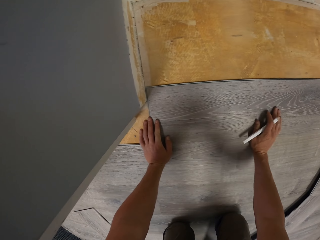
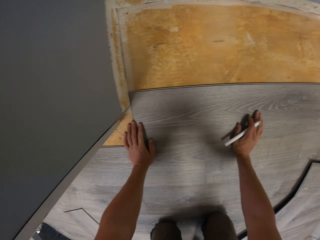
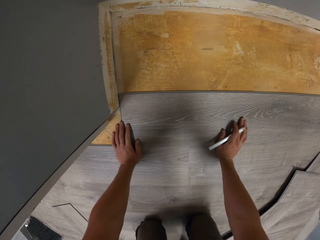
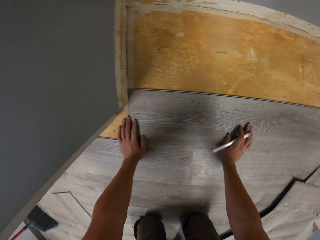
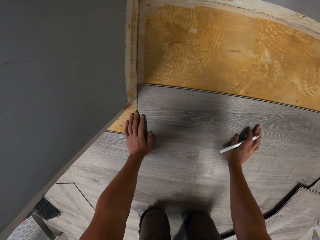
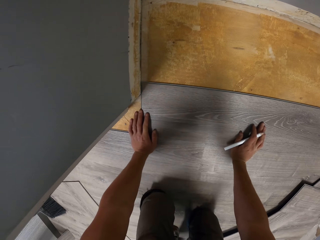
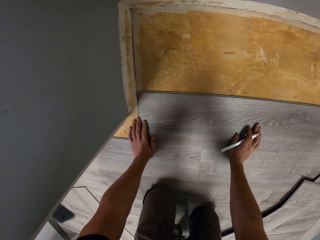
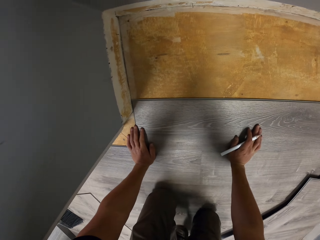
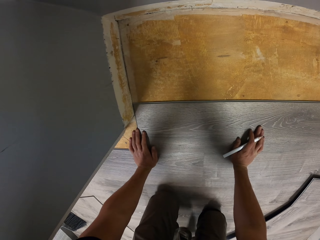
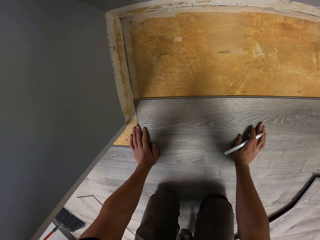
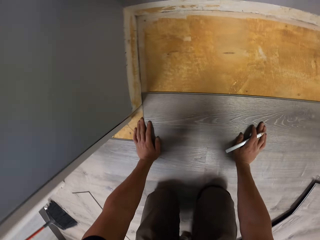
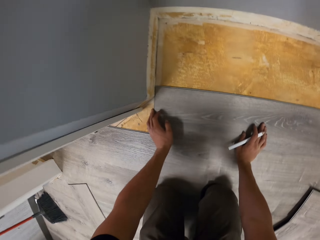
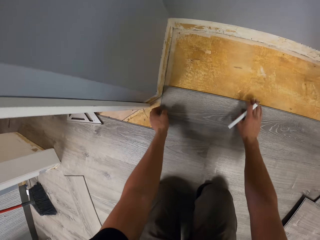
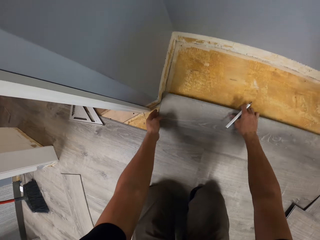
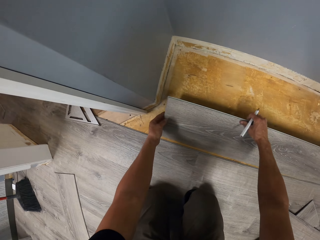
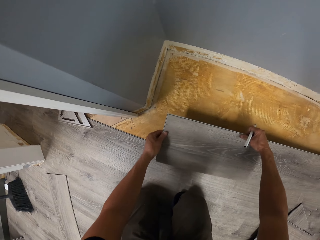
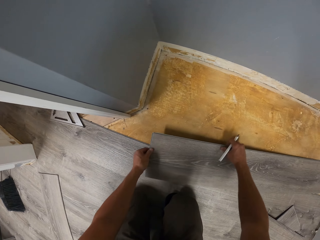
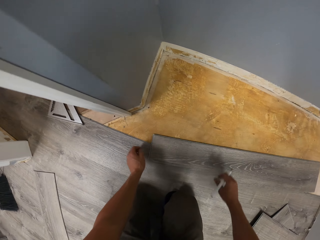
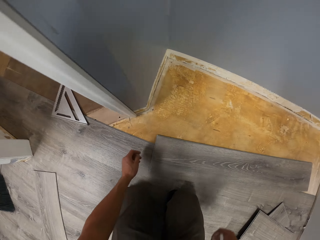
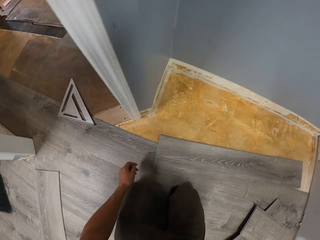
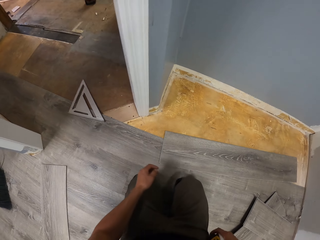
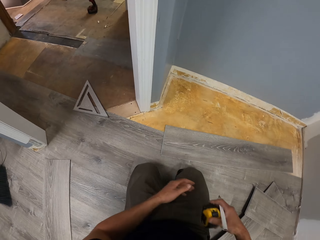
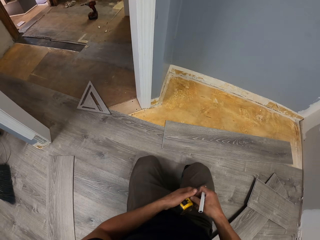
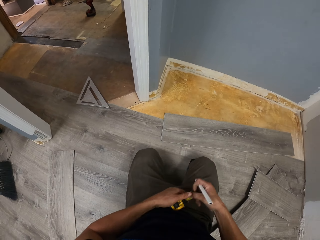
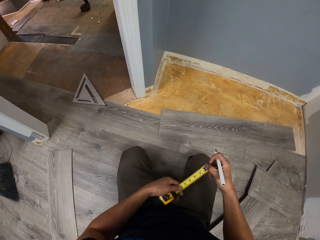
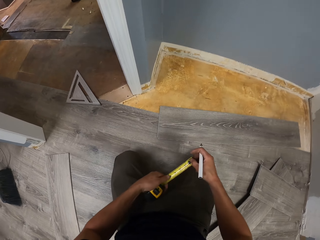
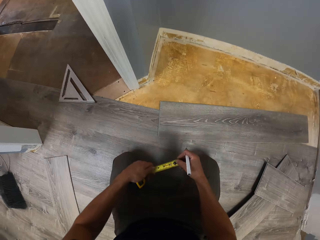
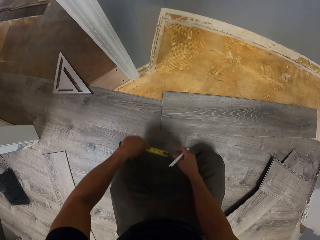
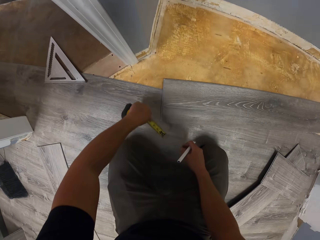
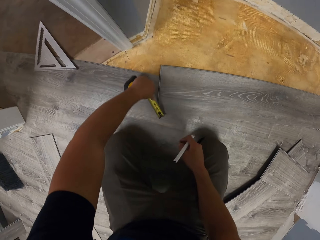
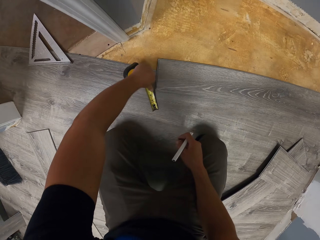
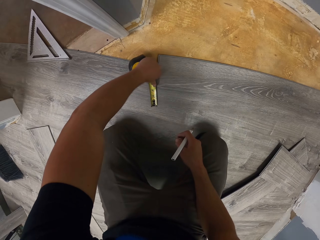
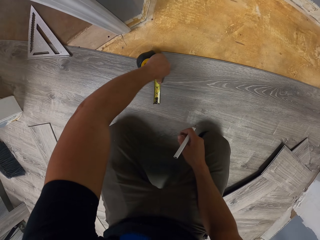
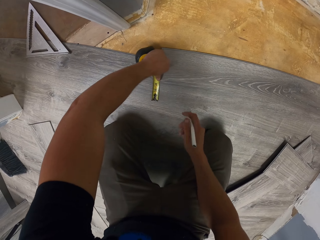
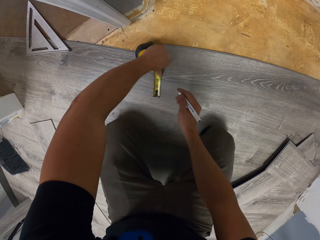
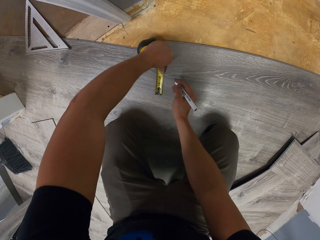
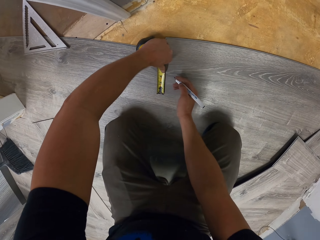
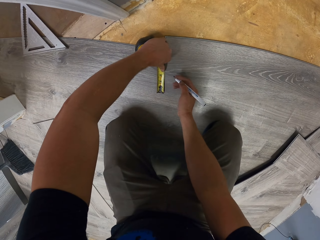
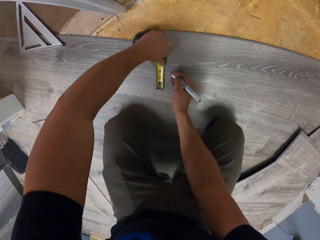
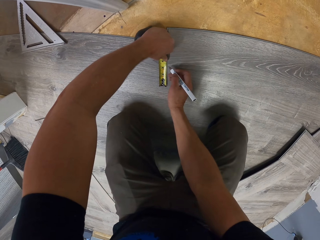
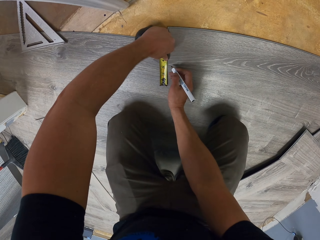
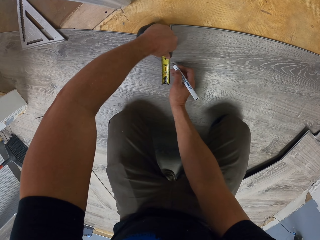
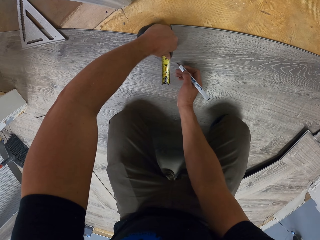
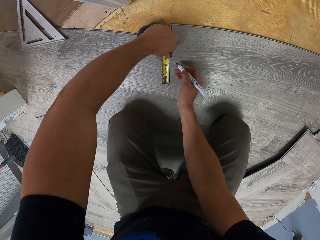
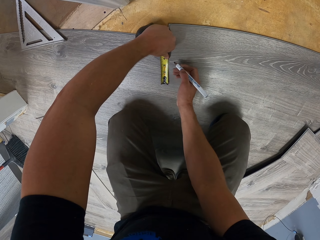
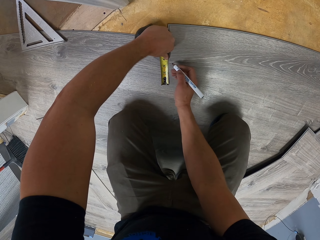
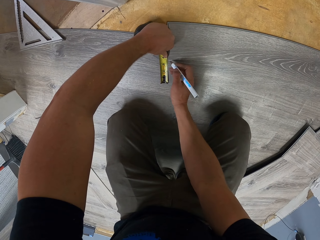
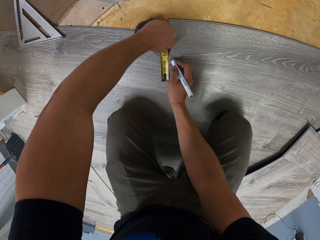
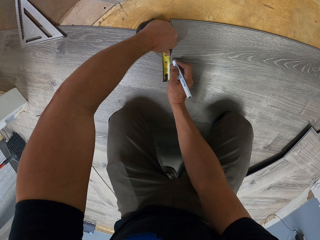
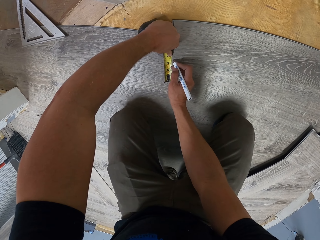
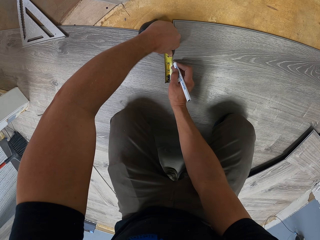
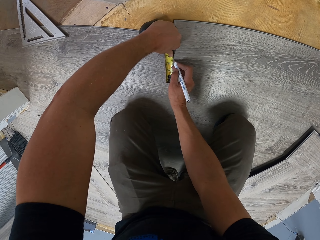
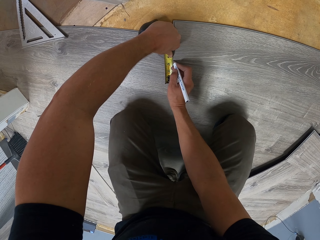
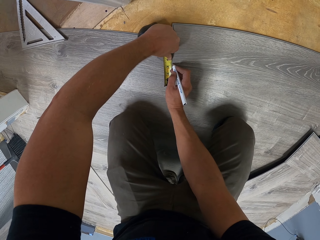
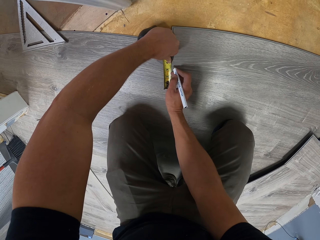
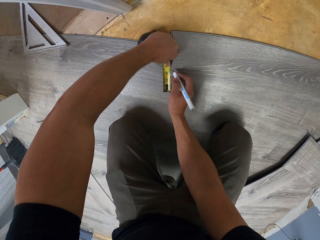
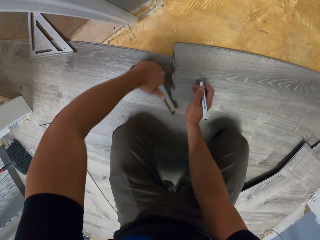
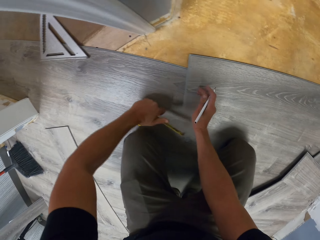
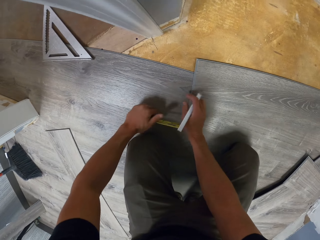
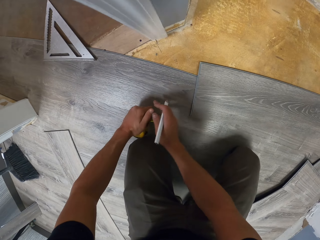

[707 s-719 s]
The camera wearer swings the right hand. They move the knee on the floor. They pick up the tile with both hands. They drop the tile on the floor. They swing the right hand. They pick up the tape measure with the right hand. They move the tape measure to the left hand. They pull the tape measure with the right hand. They swing the left hand. They measure the tile using the tape measure. They put a mark on the tile using a pencil.

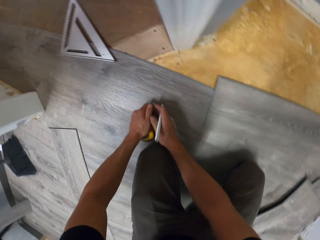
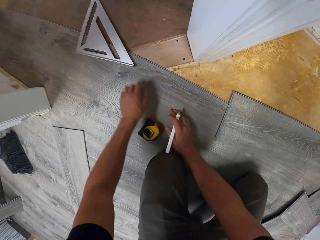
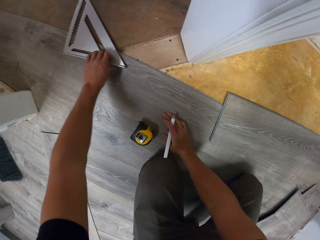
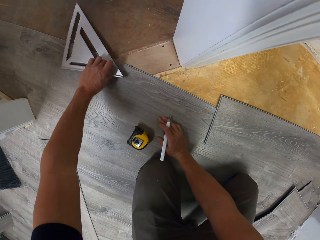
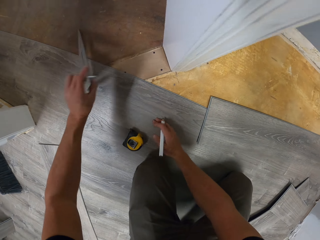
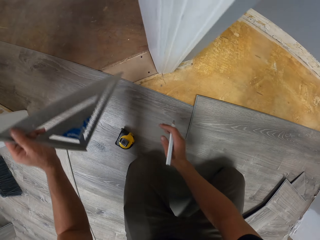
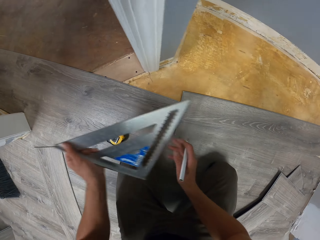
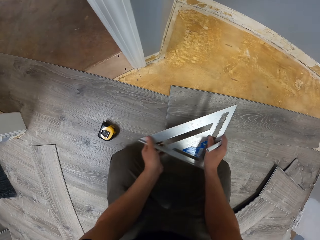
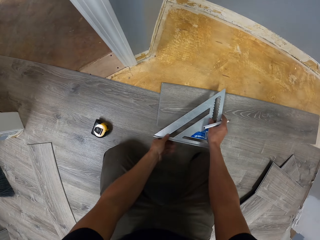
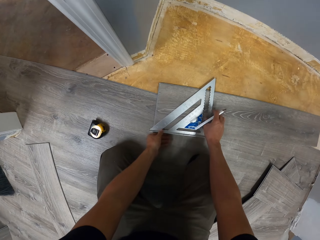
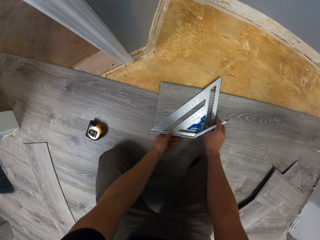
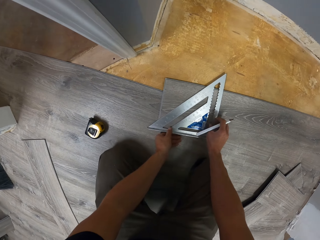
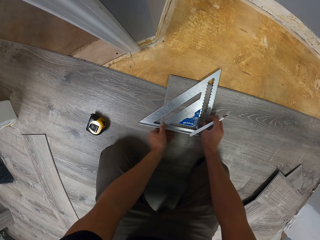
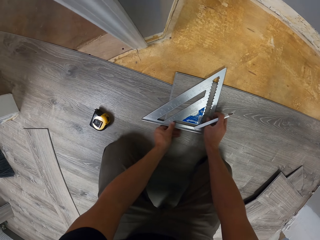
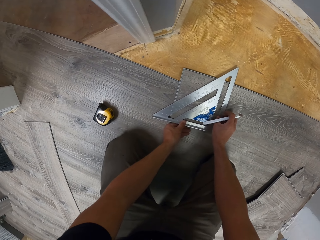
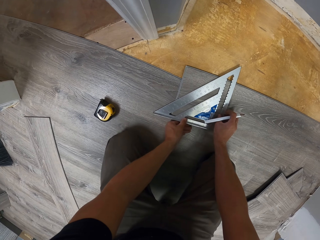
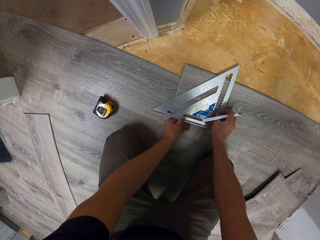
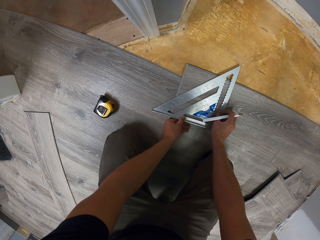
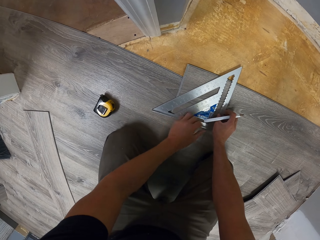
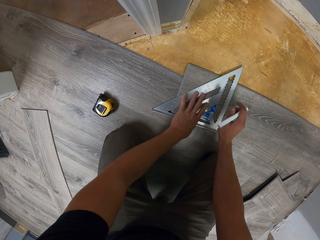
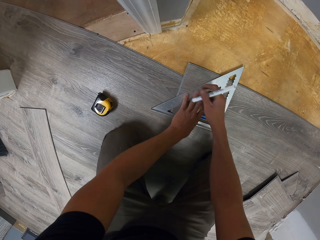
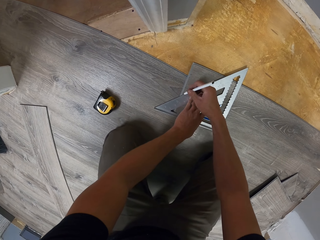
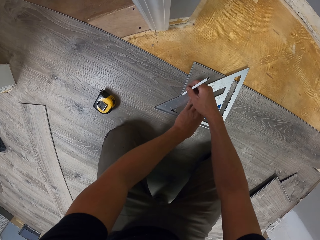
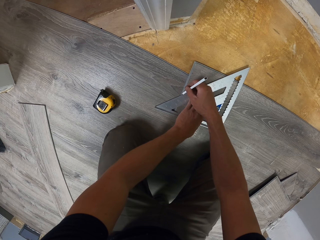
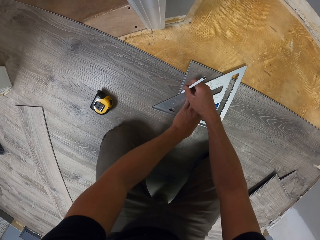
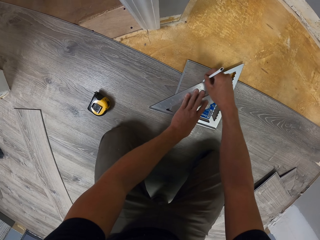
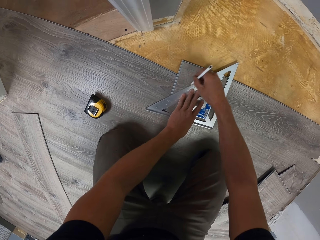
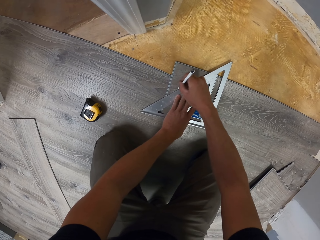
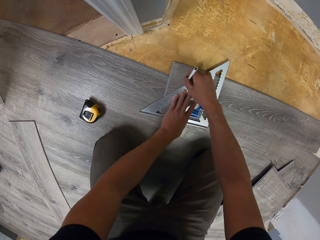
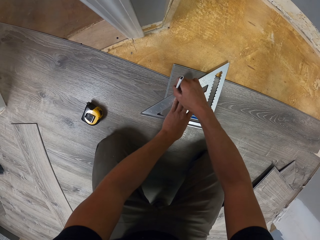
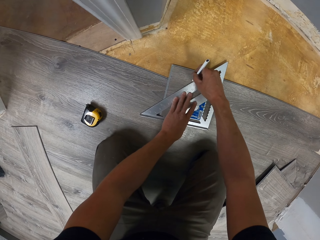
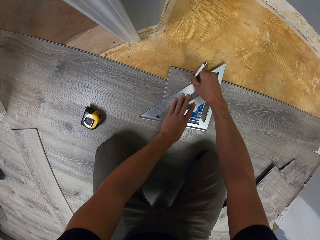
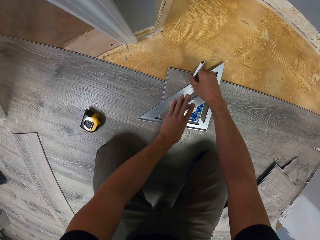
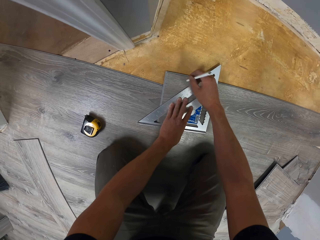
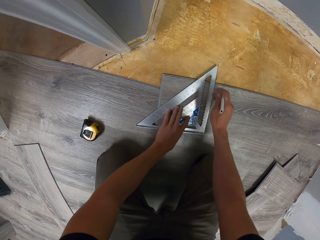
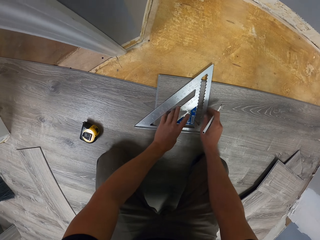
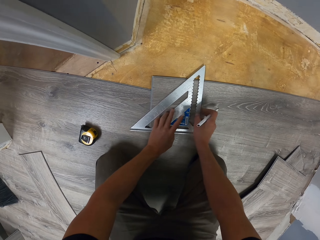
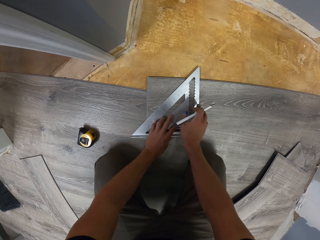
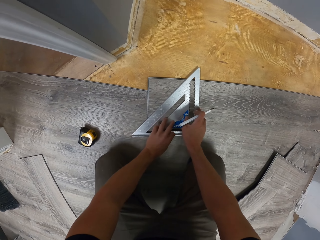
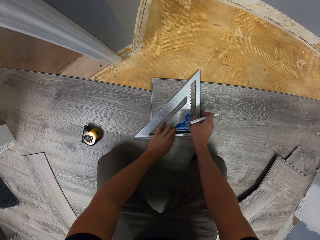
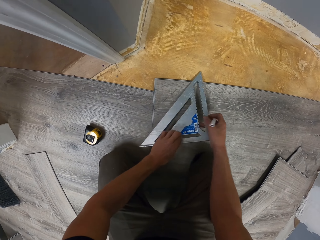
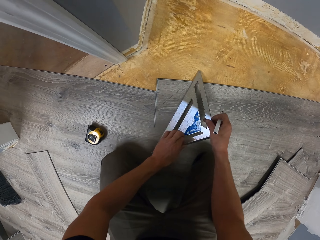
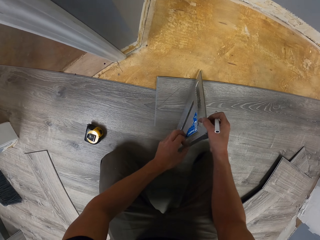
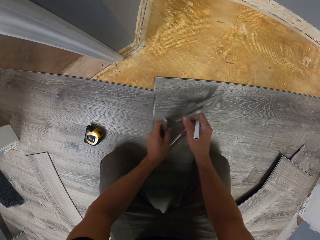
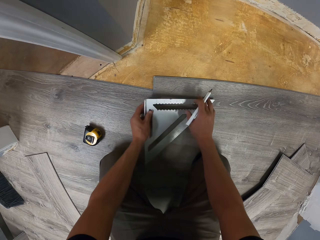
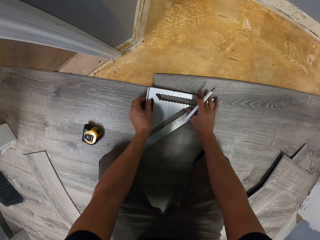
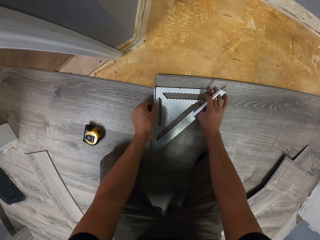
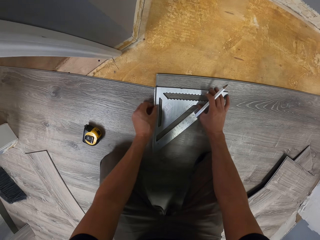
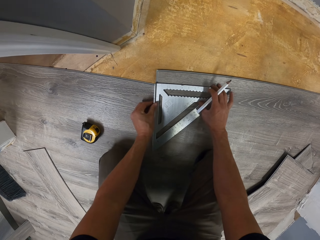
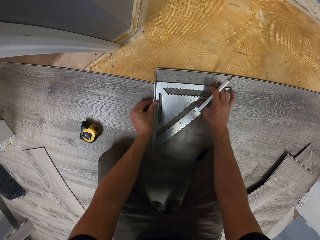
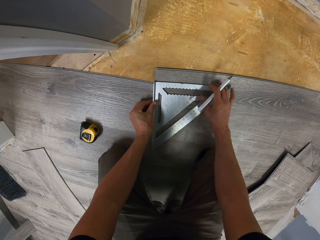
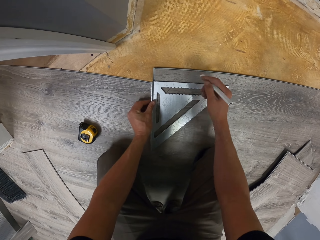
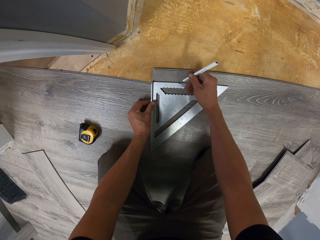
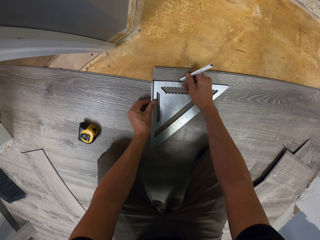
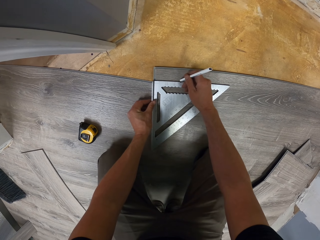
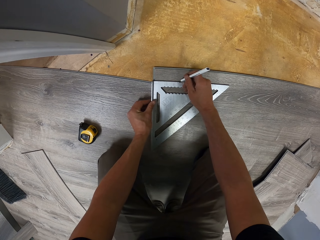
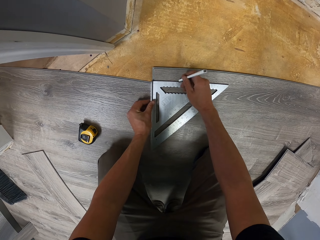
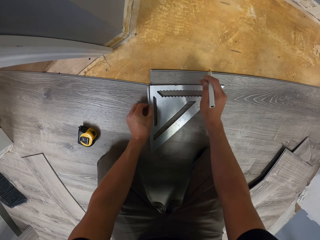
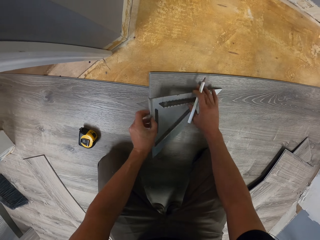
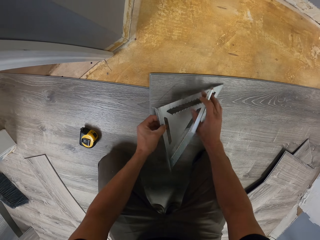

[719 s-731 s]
The camera wearer swings the left hand. They swing the right hand. They swing the left hand. They drop the tape measure. They pick up a square ruler with the left hand. They swing the left hand. They move the square ruler to the right hand. They swing both hands. They drop the square ruler on the floor. They move the square ruler on the floor. They swing the right hand. They put a mark on the tile using a pencil. They turn the square ruler. They drop the square ruler on the tile. They swing the right hand. They put a mark on the tile using the pencil.
